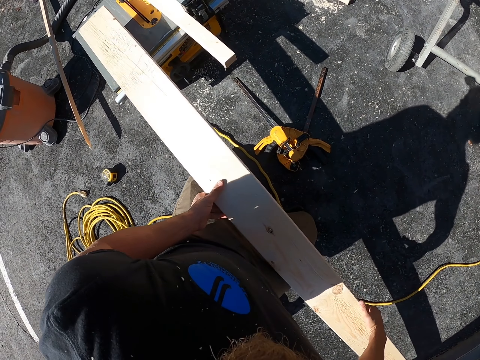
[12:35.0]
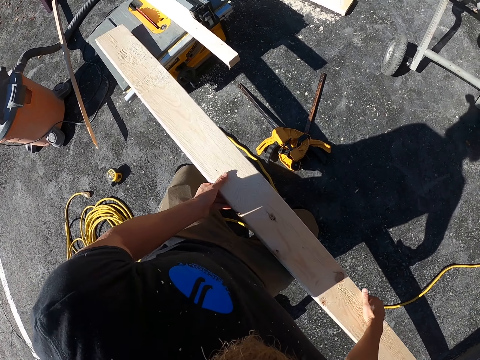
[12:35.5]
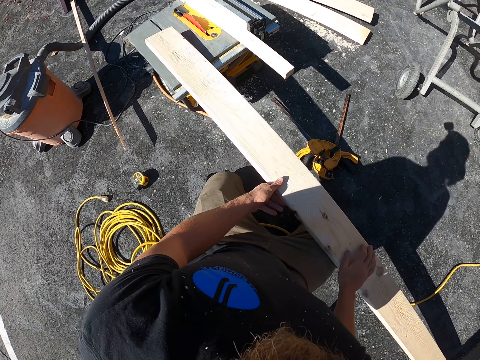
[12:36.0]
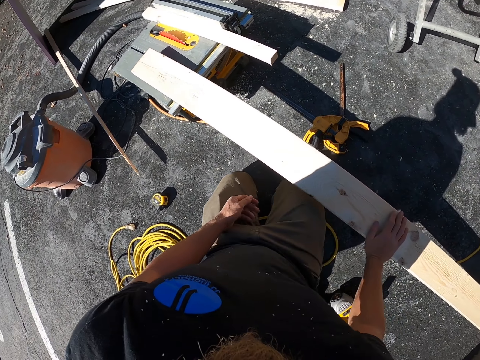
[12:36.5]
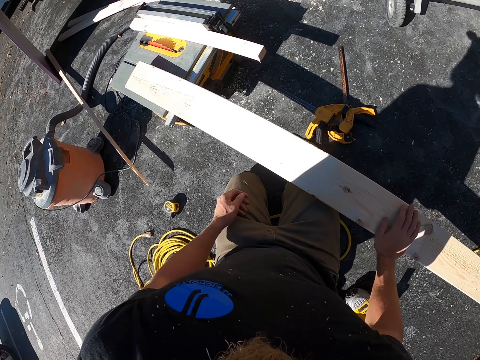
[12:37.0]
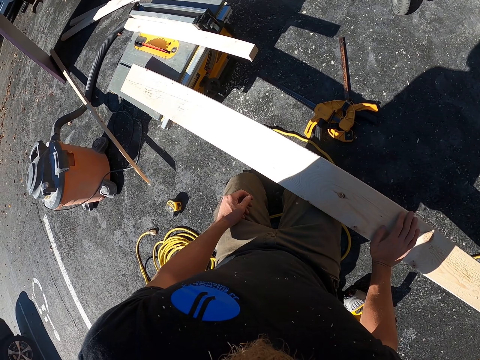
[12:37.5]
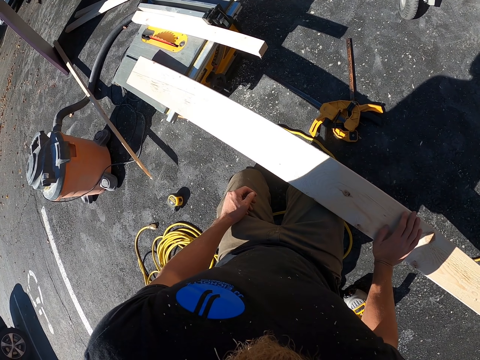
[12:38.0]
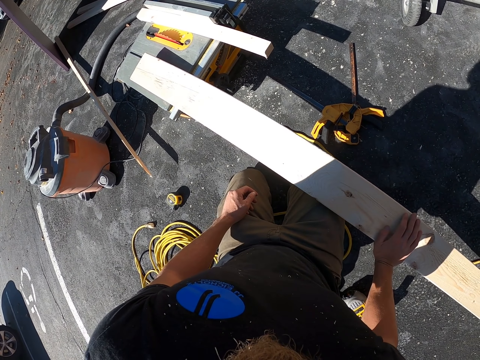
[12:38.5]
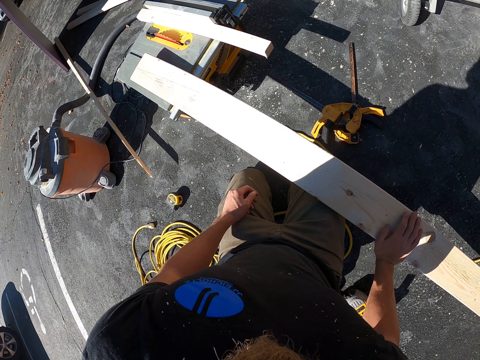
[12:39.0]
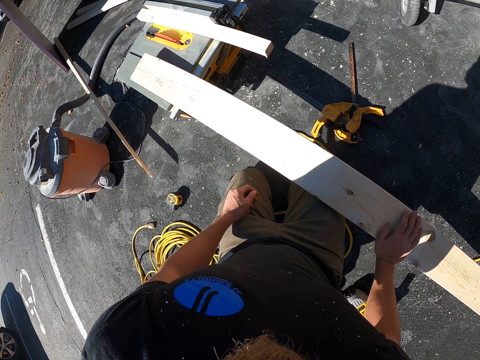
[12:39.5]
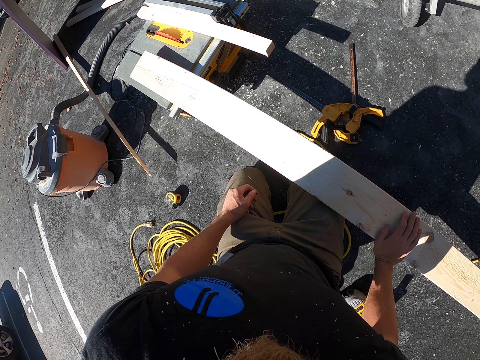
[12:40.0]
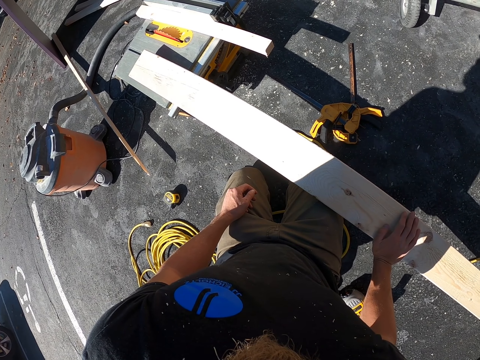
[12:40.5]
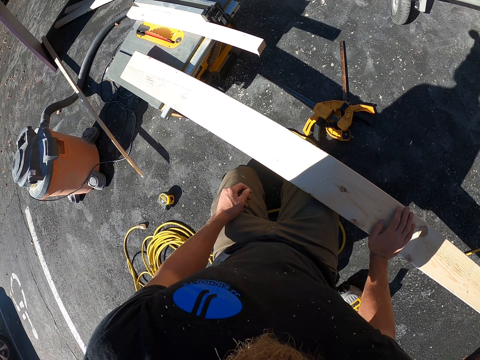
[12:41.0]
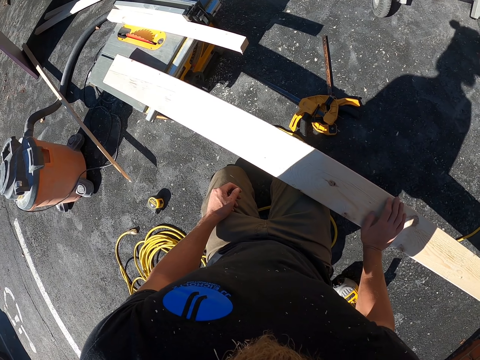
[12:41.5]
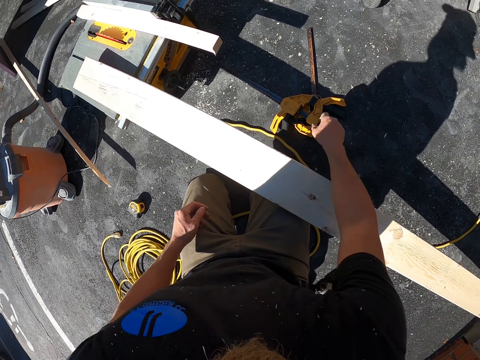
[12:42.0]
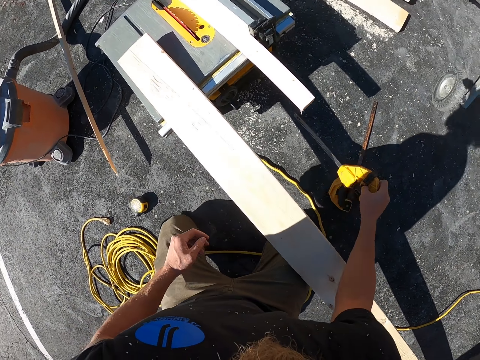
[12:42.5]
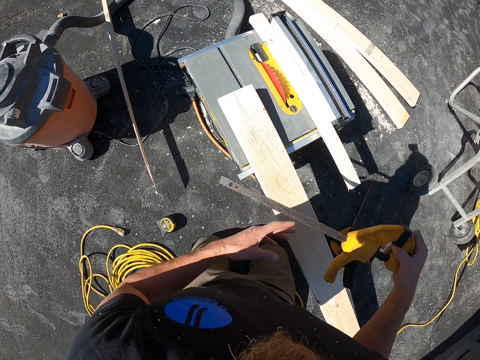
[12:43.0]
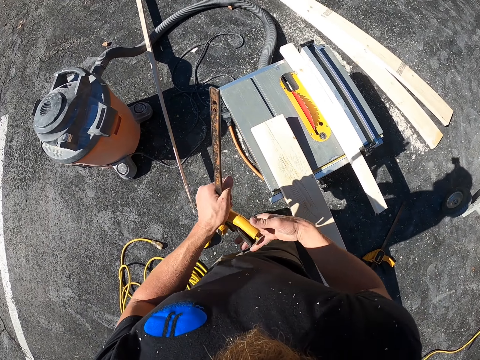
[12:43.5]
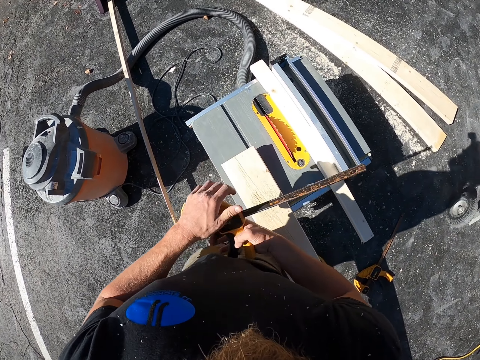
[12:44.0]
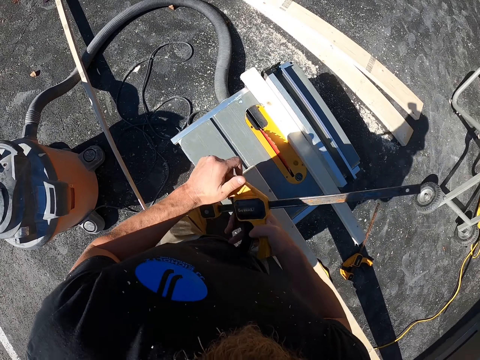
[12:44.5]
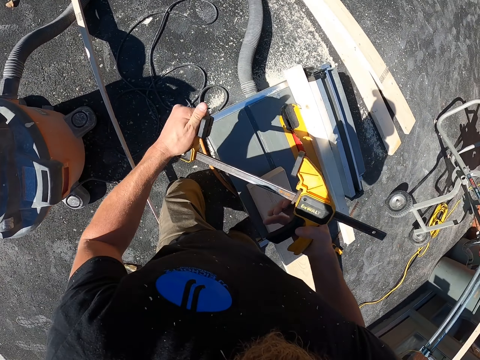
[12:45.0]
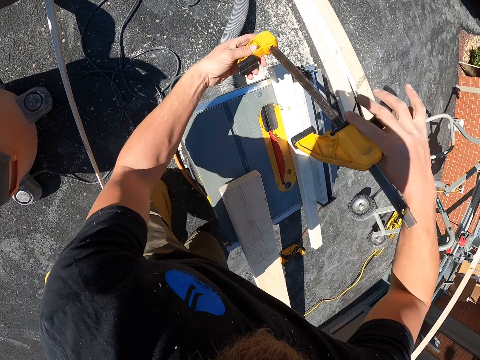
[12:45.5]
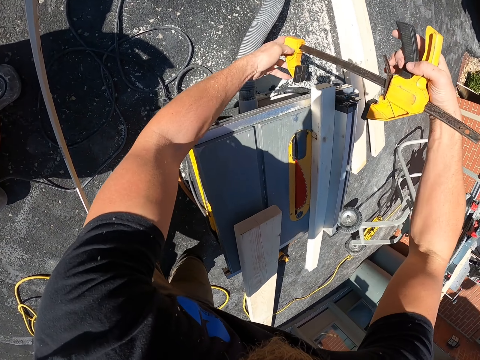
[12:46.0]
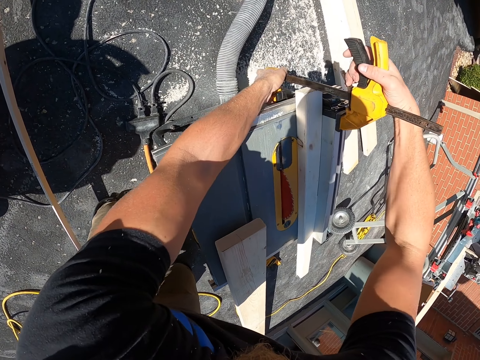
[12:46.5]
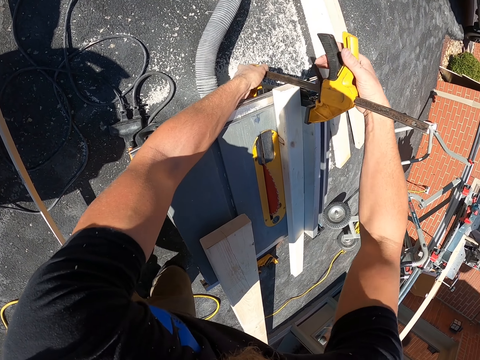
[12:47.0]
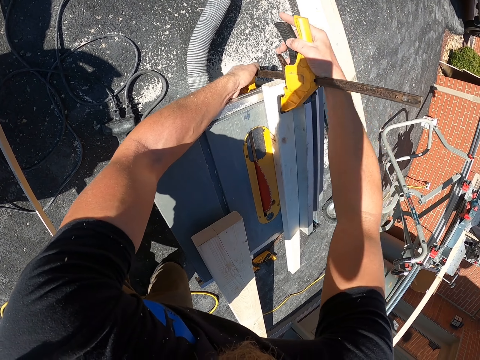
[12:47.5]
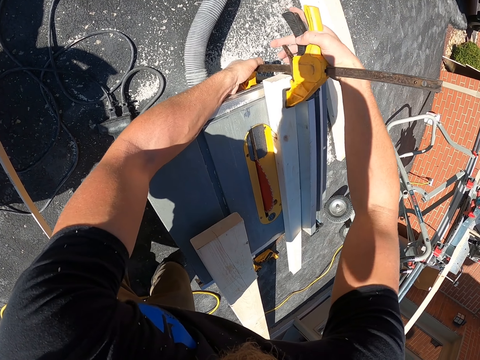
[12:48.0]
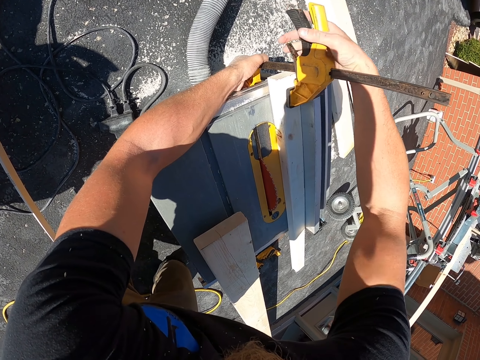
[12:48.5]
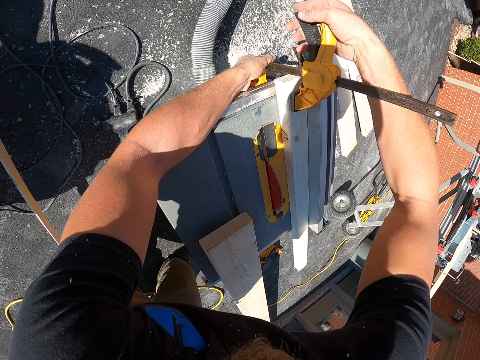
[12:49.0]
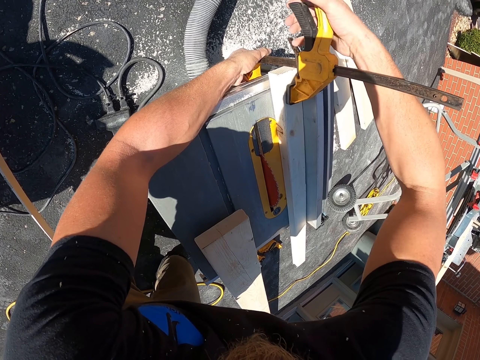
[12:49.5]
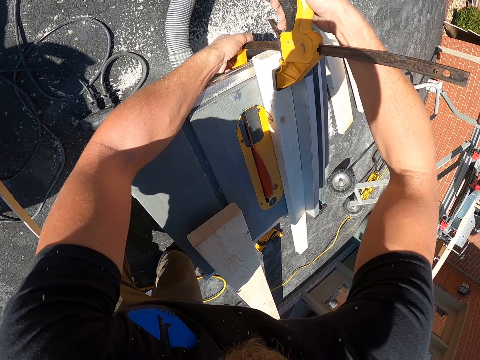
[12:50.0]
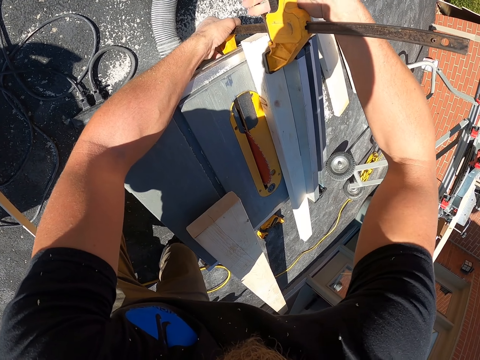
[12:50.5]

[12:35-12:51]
The camera wearer moves the body. They look at the wood. They pick the saw or wood holder from the ground. They hold the saw with both hands. They pull the wood holder. They adjust the saw. They place the saw on the machine. They hold the wood with the holder. They adjust the saw.

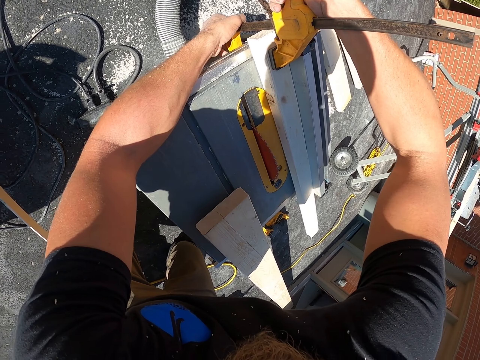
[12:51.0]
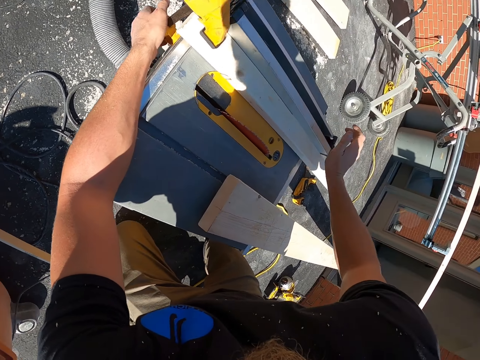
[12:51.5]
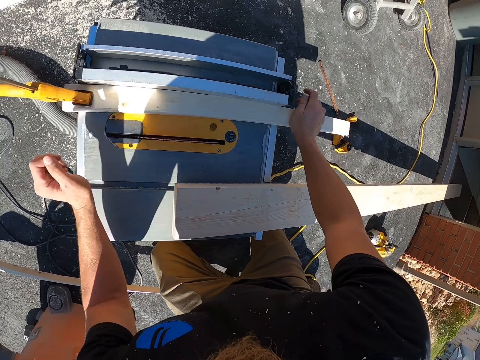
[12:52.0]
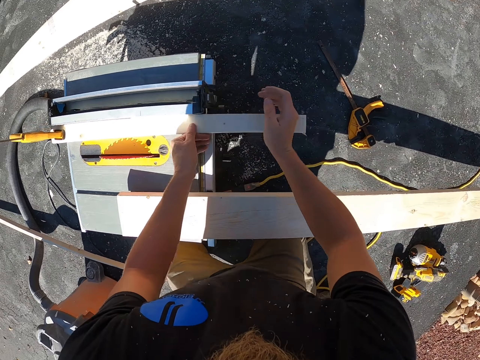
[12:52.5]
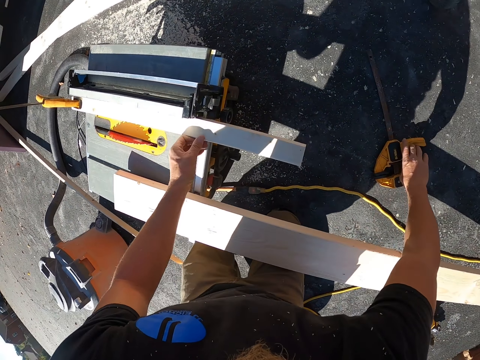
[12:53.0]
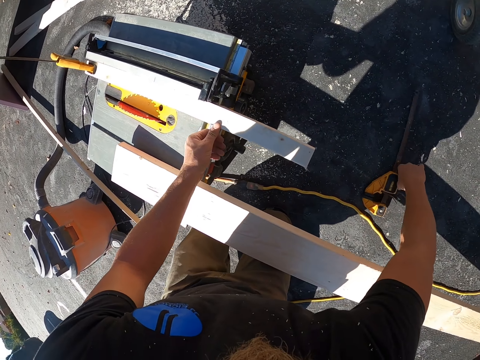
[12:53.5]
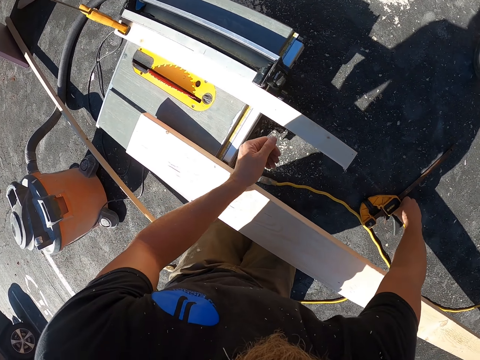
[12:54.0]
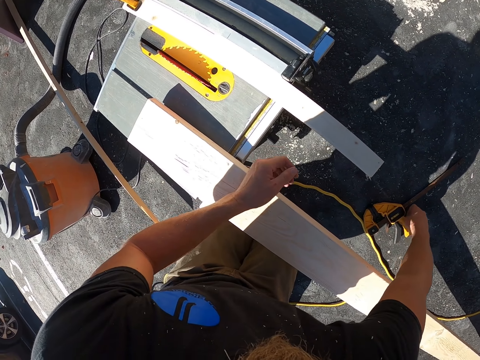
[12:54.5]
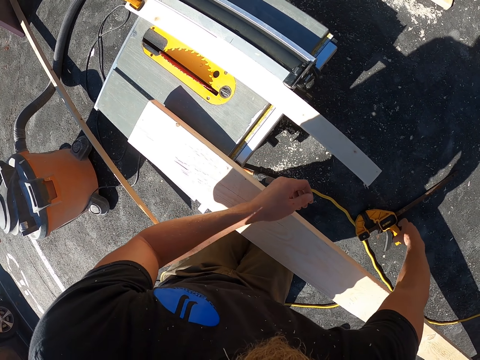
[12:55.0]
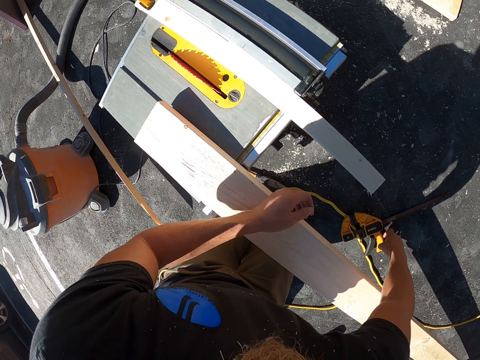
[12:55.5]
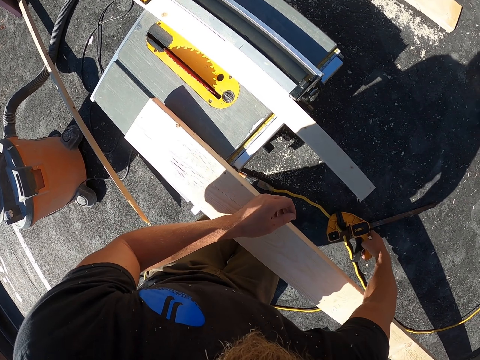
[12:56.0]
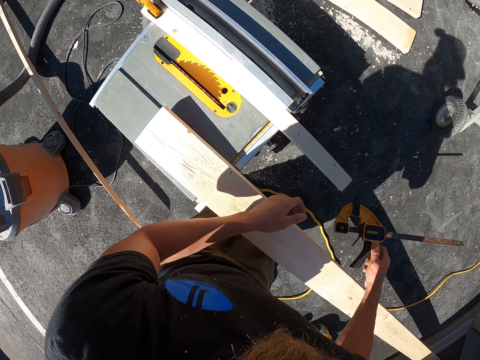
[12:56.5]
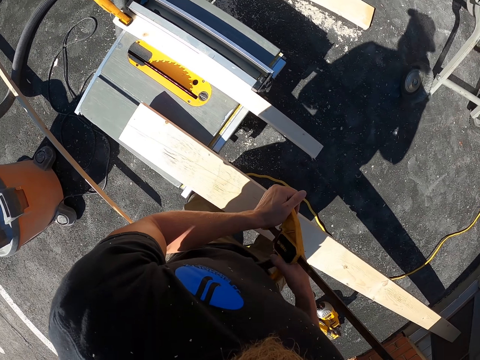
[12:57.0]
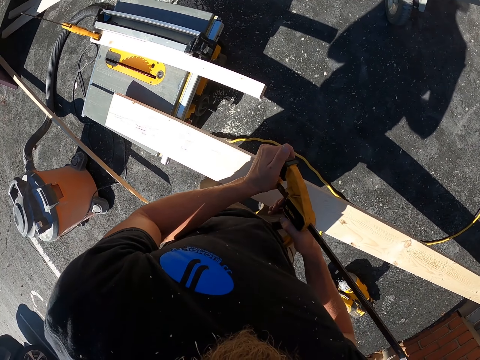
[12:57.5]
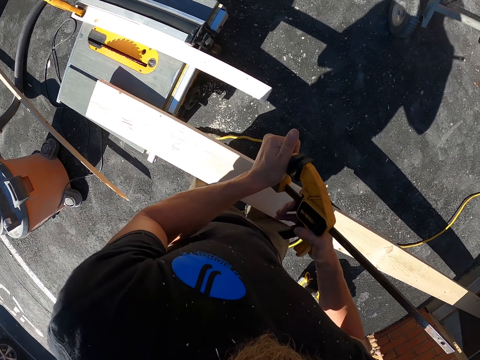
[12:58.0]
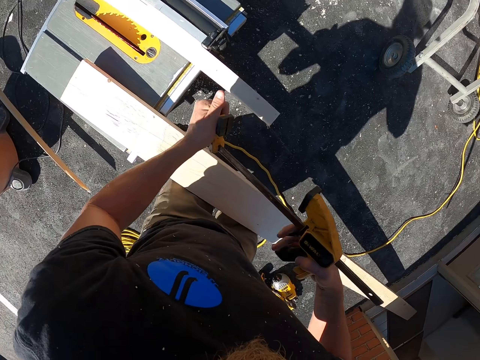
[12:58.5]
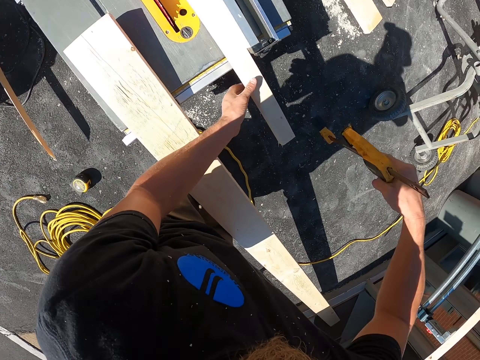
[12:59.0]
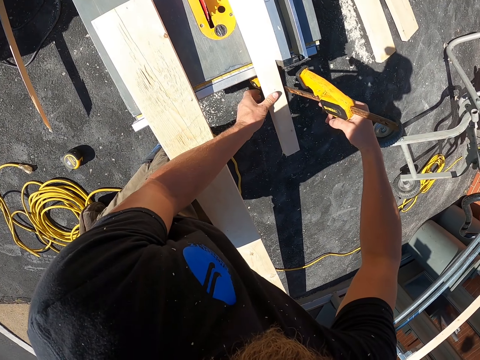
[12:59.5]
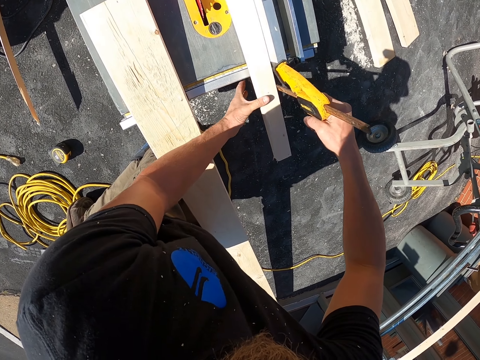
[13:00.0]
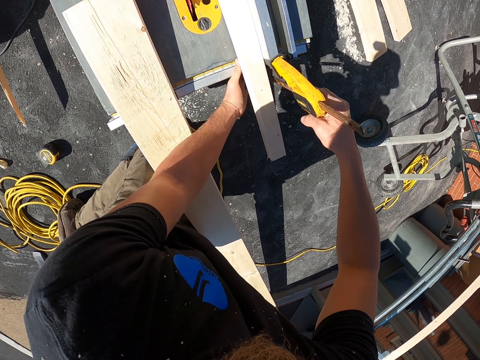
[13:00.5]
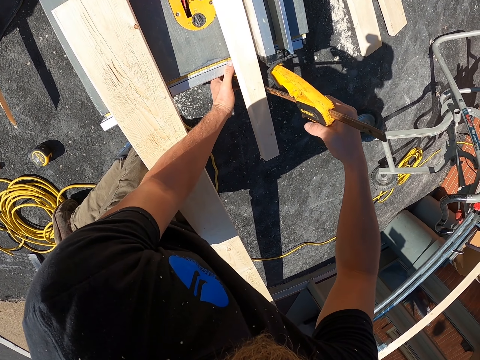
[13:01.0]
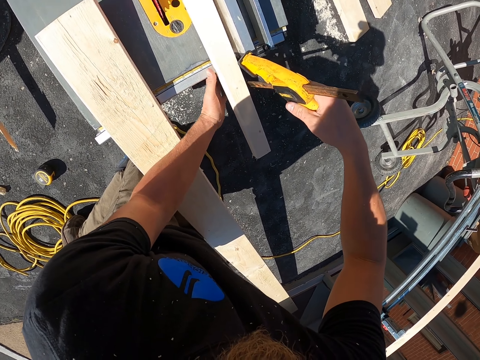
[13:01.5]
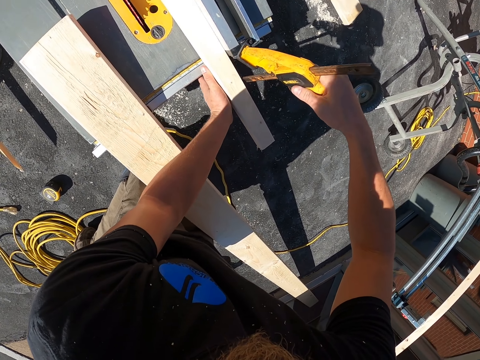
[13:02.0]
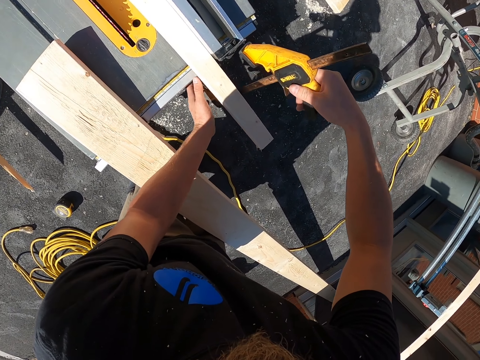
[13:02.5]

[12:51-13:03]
The camera wearer holds the wood with the hand, puts something on the wood, and holds the wood with the hand again. They pick the saw or wood holder from the ground. They hold the wood holder. They adjust the saw. They pull the holder. They hold the wood with the hand. They hold the wood with the holder. They place the saw on the wood.
